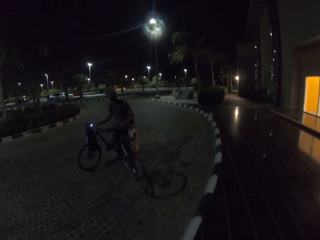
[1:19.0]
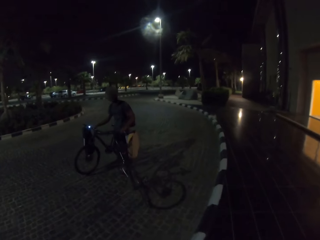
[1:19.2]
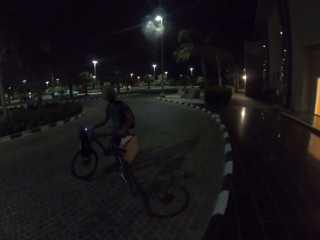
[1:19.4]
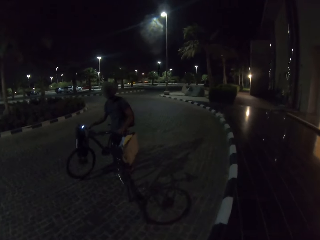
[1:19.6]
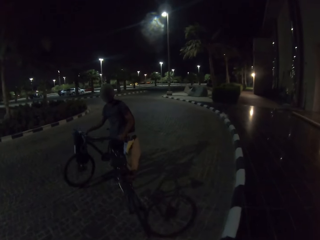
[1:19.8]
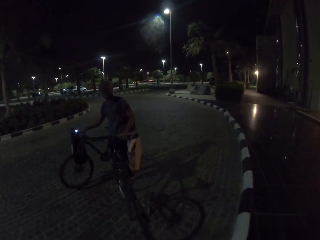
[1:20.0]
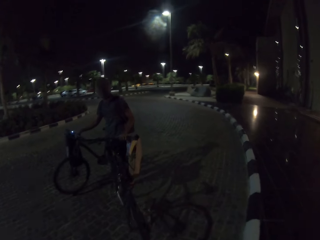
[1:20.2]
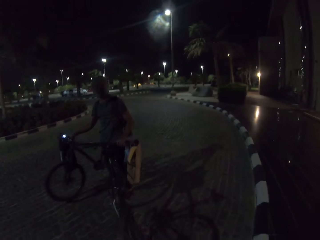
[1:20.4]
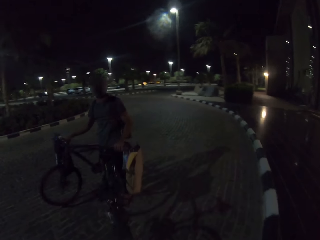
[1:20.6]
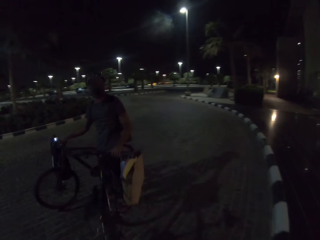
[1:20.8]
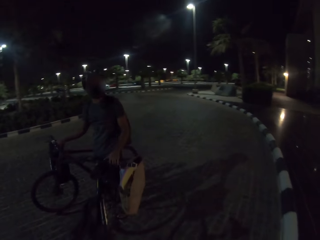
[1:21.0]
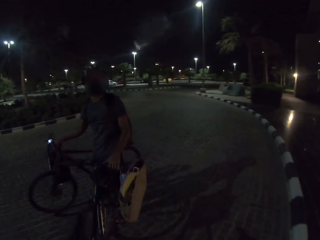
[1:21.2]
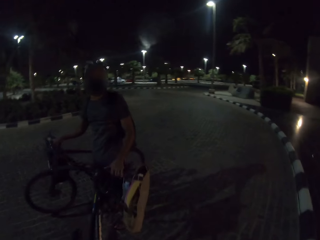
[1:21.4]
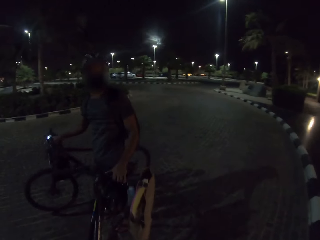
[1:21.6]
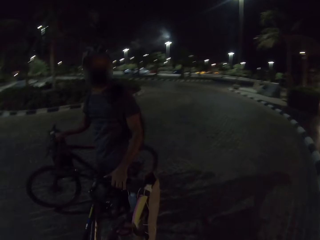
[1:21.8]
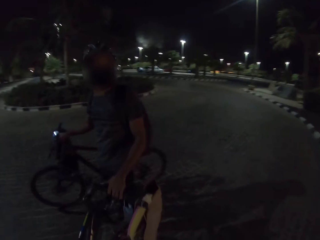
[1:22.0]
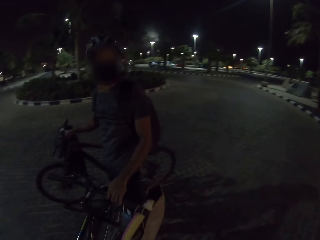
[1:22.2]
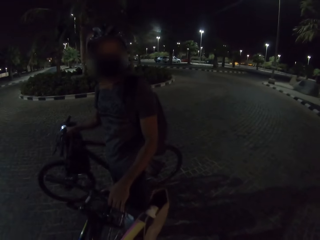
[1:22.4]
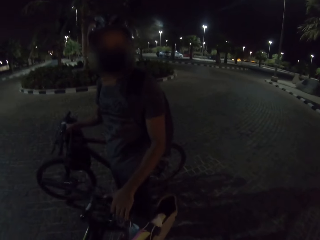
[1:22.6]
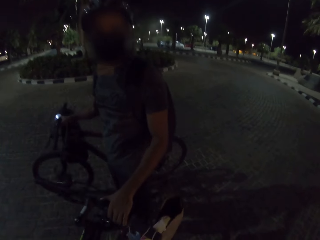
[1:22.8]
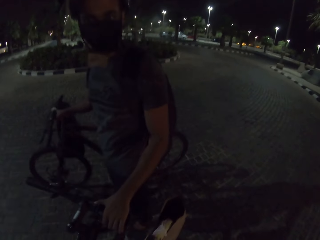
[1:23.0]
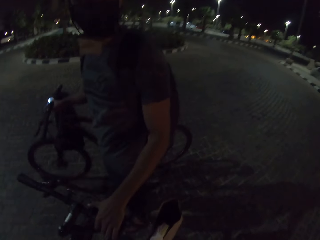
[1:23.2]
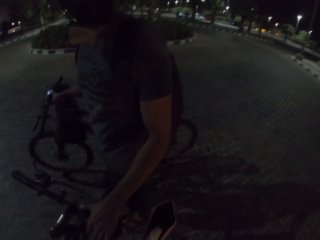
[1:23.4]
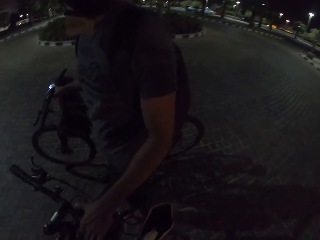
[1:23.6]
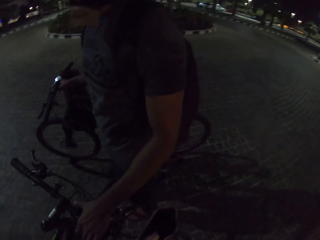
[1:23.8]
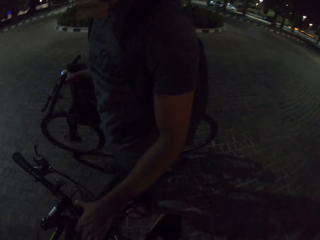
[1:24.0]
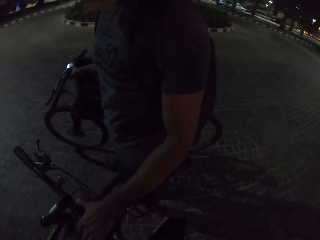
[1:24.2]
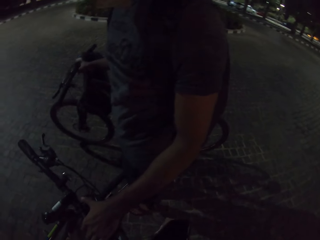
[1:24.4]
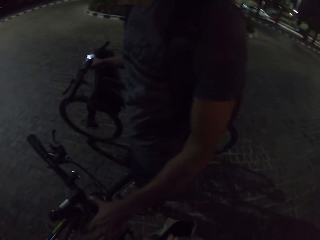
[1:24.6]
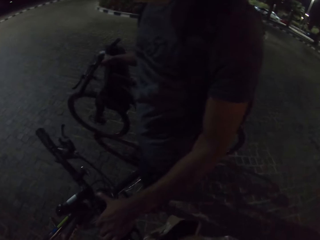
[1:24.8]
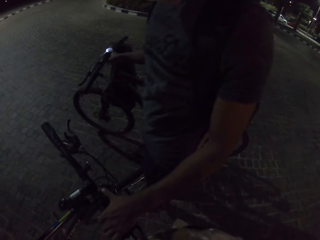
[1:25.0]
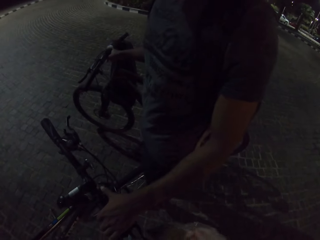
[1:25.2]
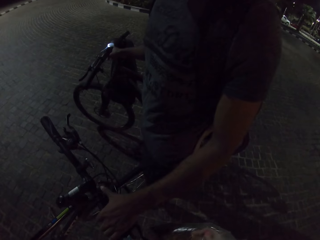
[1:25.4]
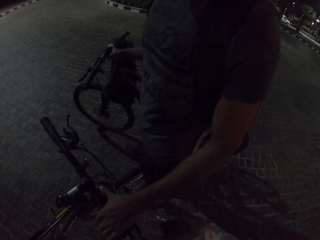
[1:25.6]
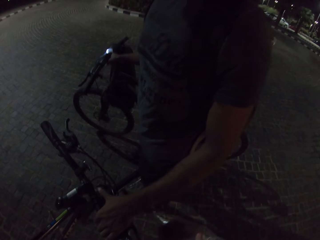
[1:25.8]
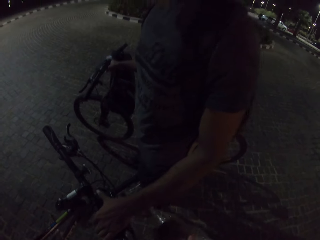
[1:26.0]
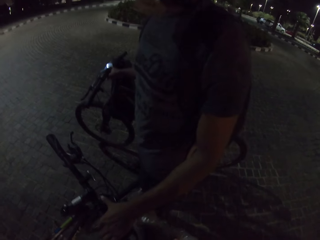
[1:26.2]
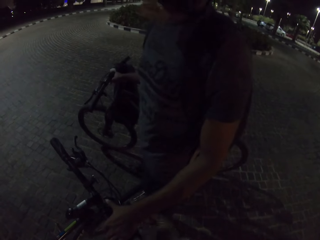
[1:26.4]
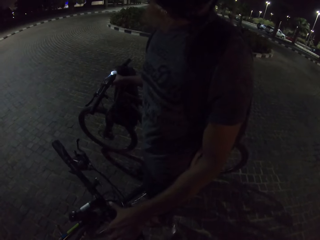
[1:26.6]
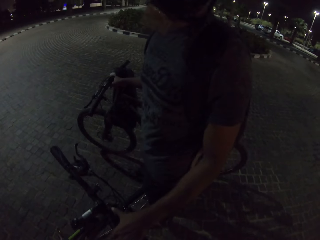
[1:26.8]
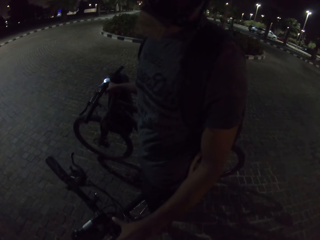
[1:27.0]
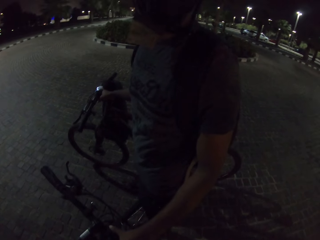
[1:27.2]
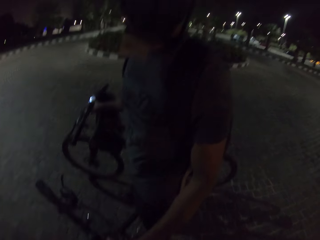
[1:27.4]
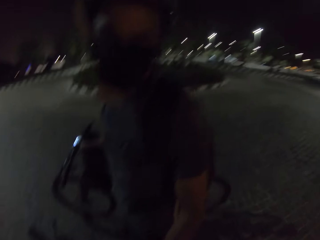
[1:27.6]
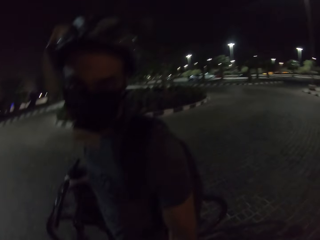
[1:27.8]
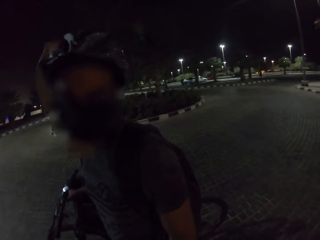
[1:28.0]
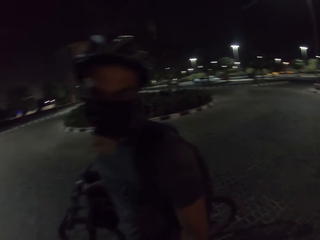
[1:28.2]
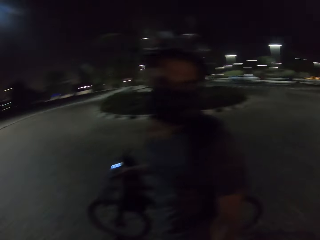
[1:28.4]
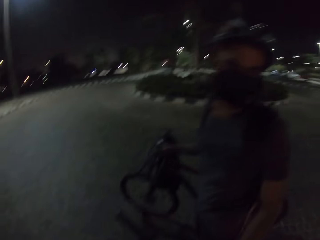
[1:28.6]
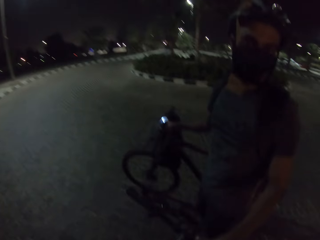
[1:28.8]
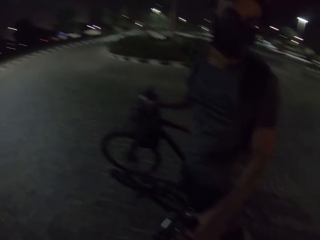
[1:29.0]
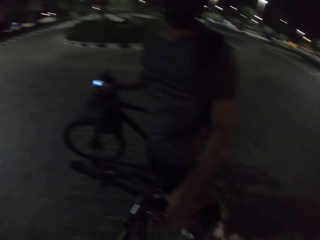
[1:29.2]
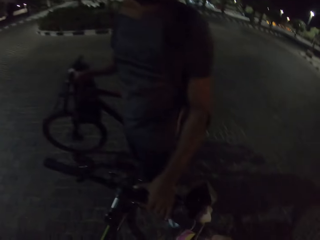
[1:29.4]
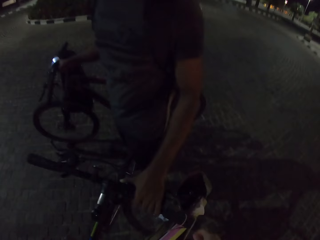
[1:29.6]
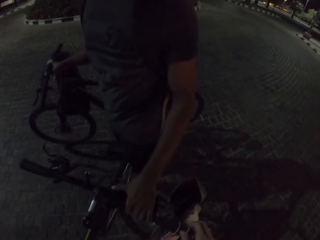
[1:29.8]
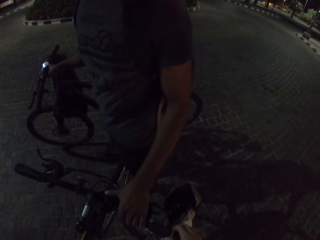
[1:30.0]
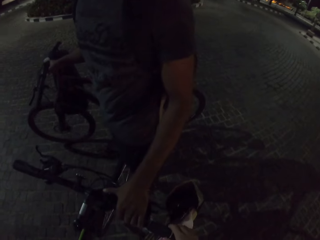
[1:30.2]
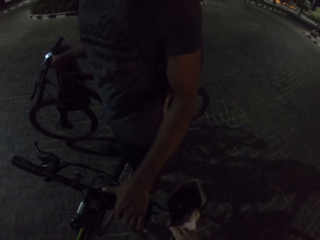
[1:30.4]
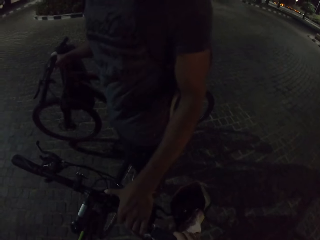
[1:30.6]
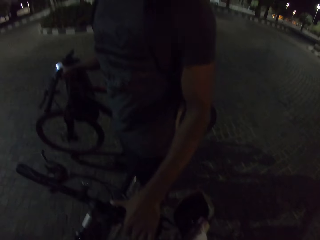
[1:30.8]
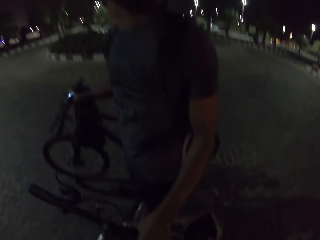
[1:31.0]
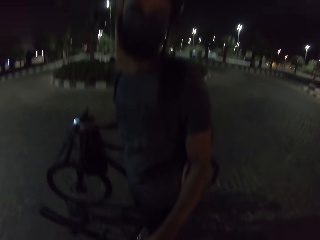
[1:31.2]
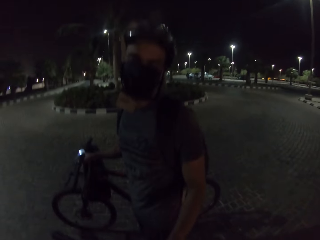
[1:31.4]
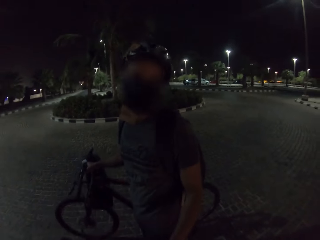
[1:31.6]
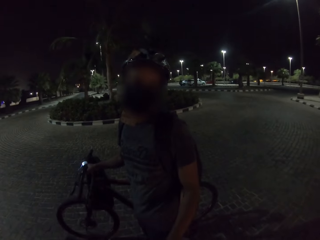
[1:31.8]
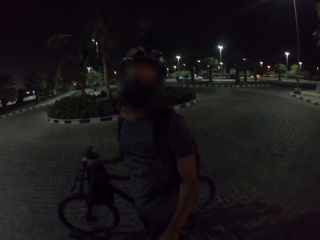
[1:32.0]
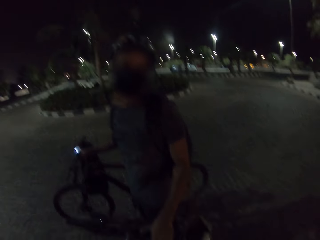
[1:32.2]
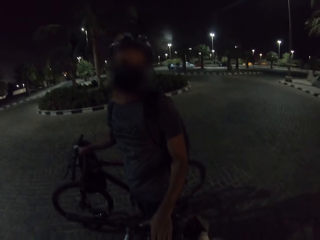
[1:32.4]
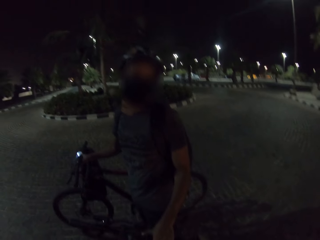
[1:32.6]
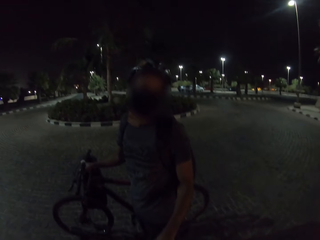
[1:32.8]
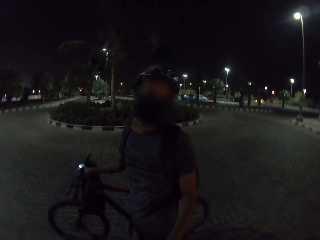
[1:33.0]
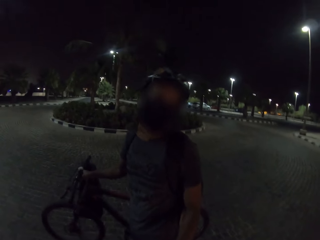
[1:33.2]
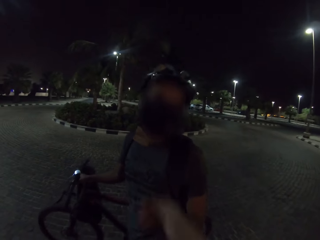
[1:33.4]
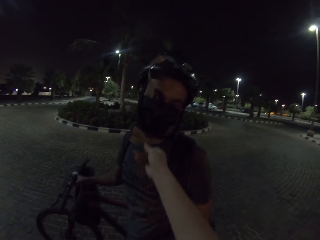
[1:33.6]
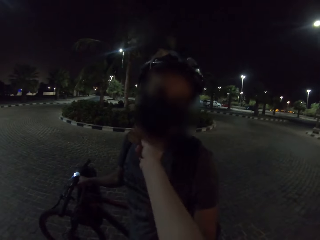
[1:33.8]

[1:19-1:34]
A person stands up. The person looks around. The person holds the bike for the camera wearer. The camera wearer walks around. They touch the bicycle handle. They look at the person. They look around. They look around again.

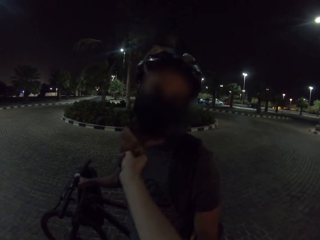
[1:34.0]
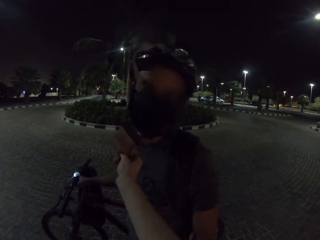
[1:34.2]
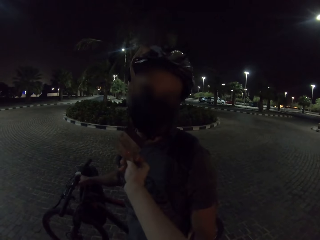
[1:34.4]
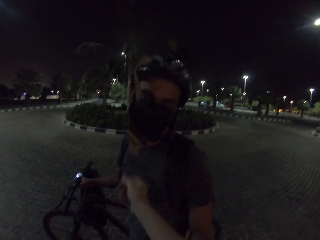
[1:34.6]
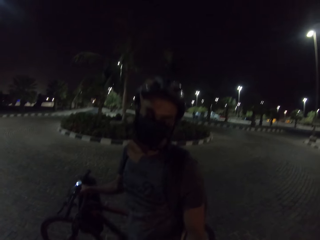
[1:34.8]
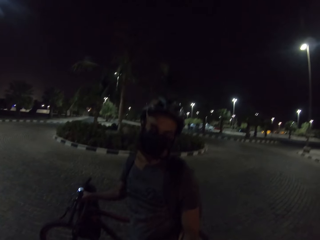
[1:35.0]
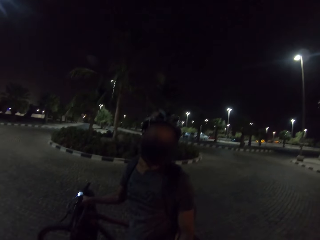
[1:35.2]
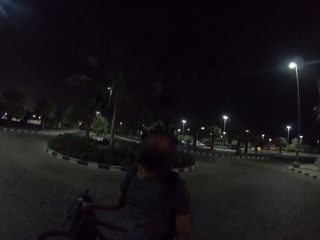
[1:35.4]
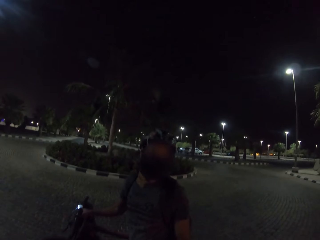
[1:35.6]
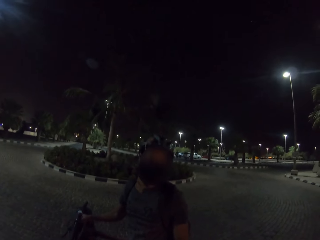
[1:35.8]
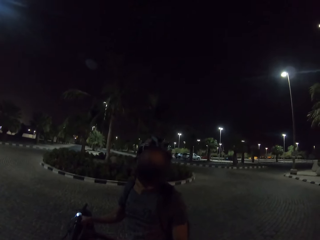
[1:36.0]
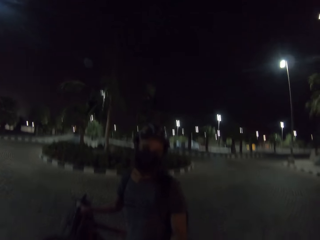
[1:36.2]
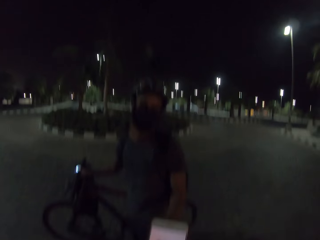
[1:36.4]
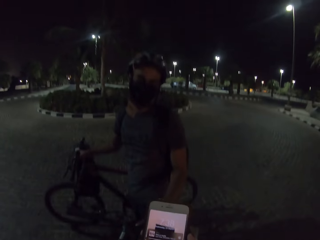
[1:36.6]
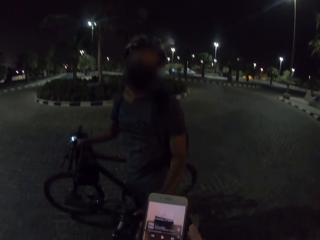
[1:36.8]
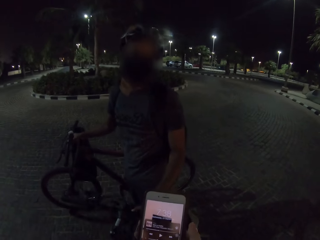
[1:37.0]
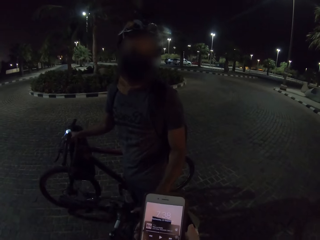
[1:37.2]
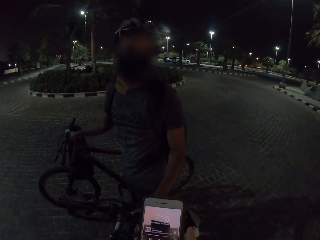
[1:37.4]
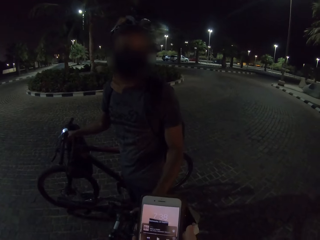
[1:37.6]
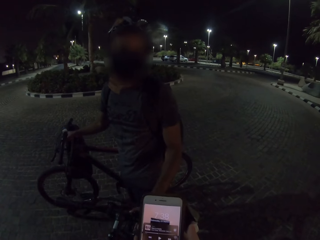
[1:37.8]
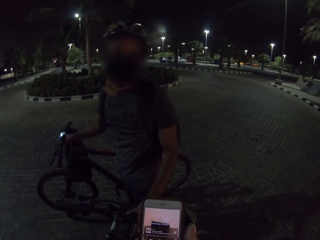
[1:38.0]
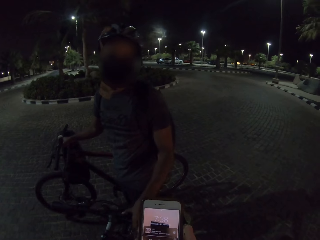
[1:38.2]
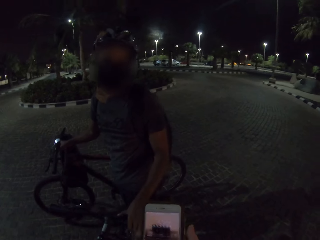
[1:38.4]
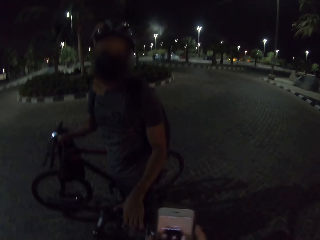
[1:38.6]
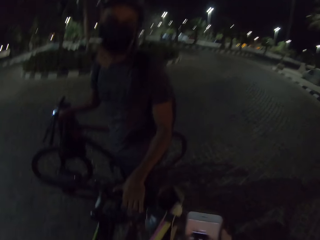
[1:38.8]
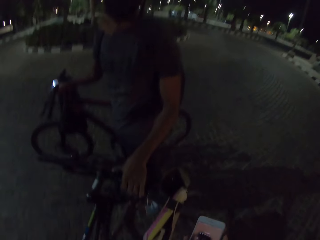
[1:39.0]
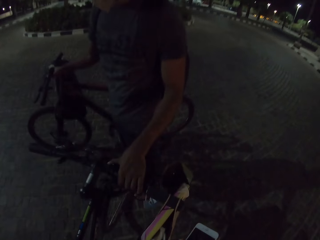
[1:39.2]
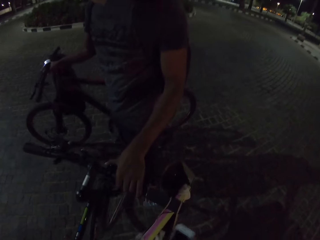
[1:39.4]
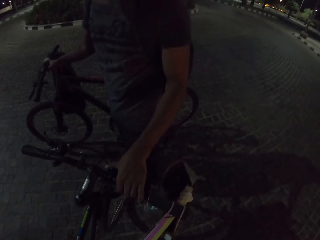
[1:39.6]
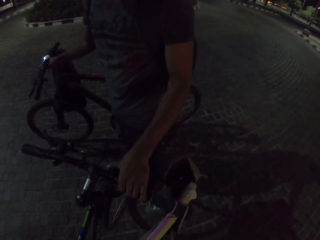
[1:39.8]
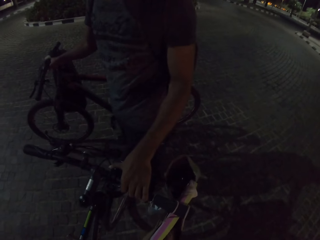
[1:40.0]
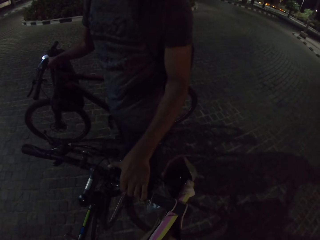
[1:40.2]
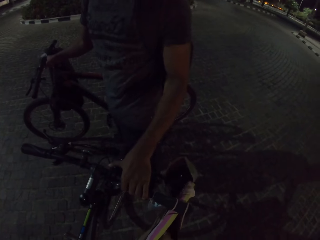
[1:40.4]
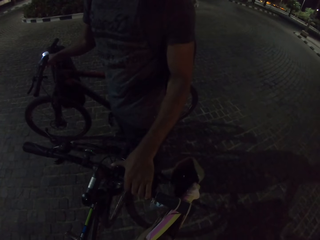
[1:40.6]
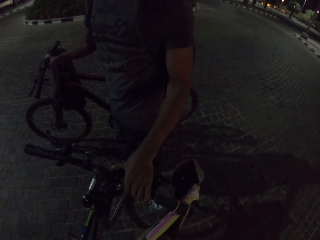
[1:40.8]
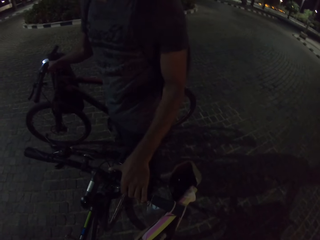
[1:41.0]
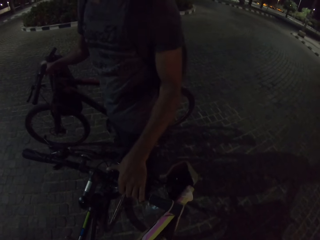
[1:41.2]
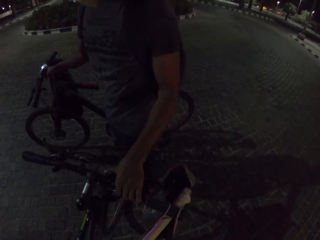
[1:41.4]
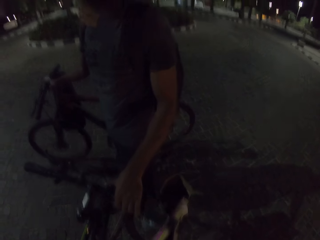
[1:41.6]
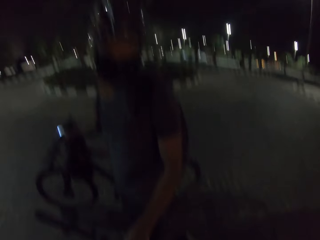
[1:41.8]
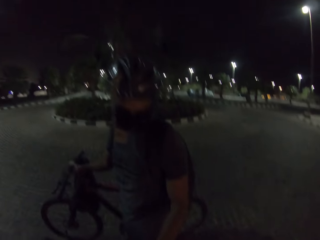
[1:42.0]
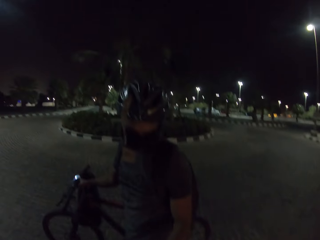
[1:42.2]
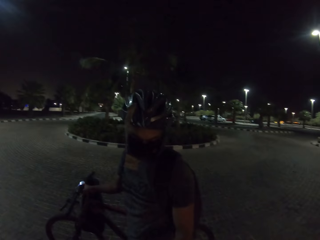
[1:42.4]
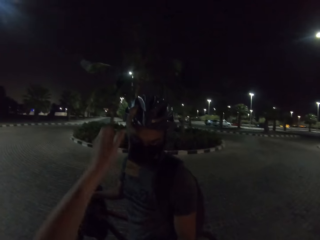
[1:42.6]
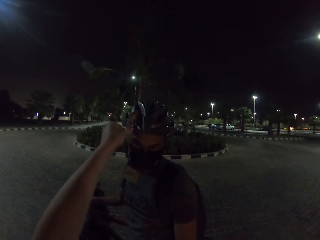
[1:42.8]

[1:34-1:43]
The camera wearer touches the chinstrap of the bike helmet for a person. They remove the hand from the chinstrap. They hold a phone. They look on the phone. They put the phone in a bag.
